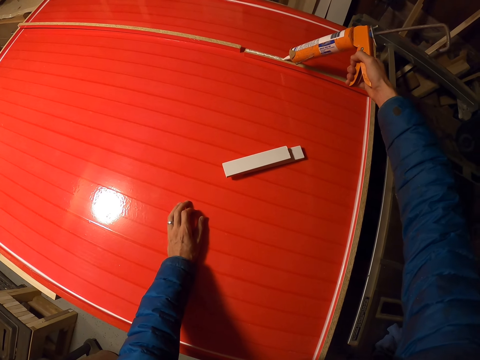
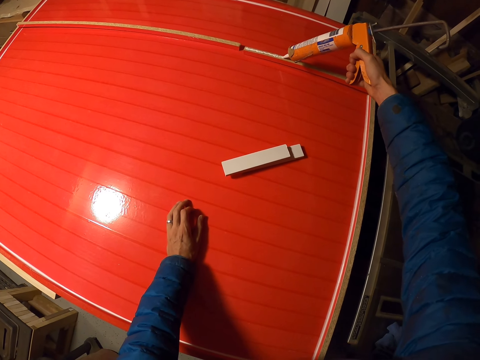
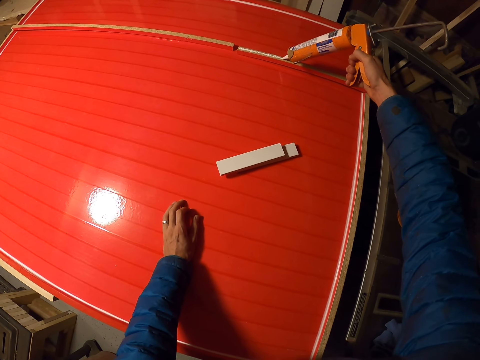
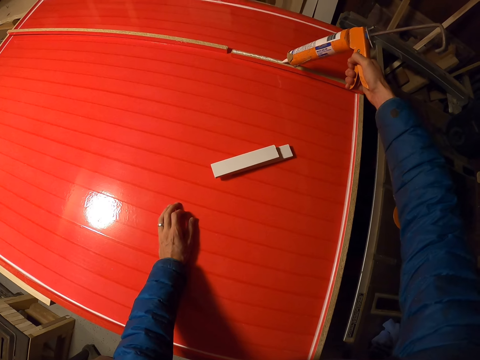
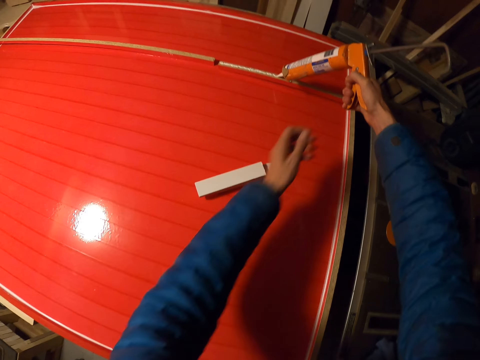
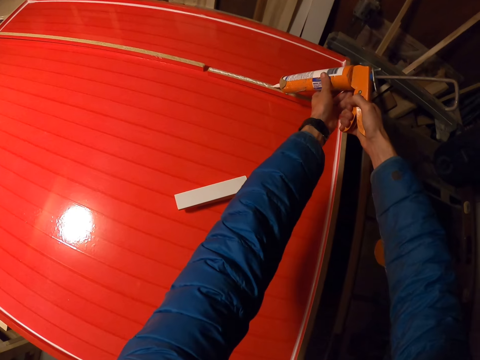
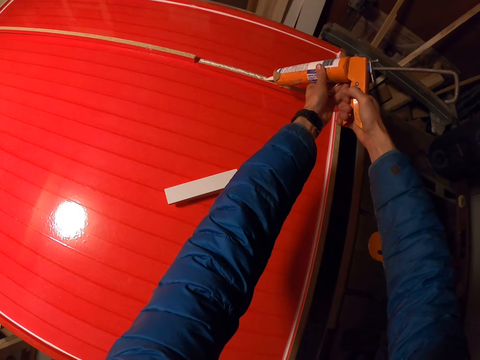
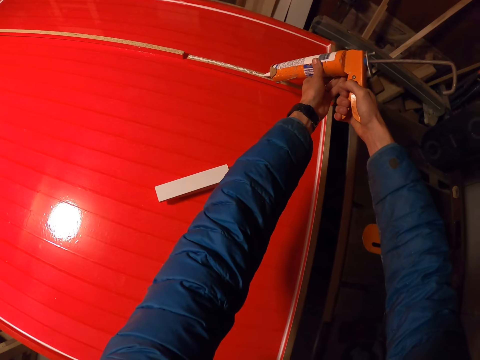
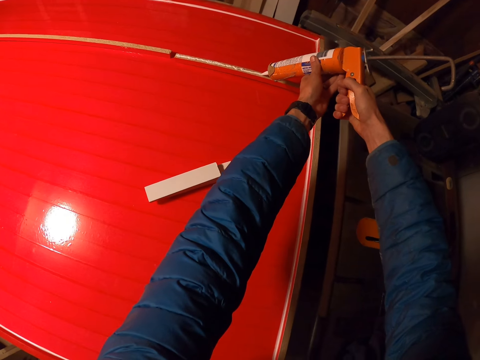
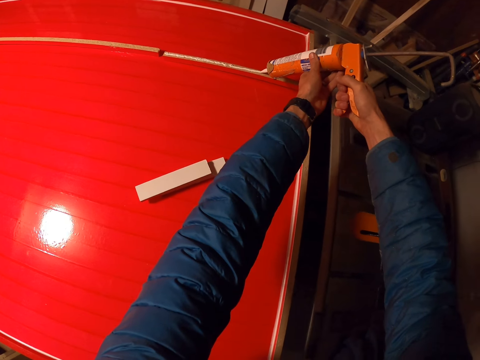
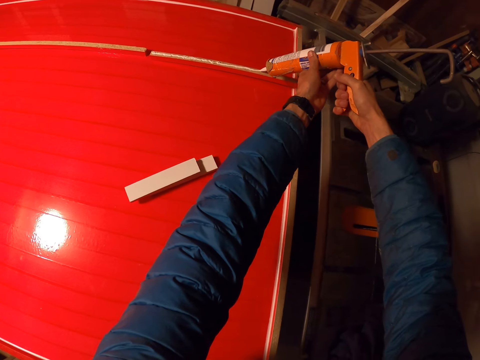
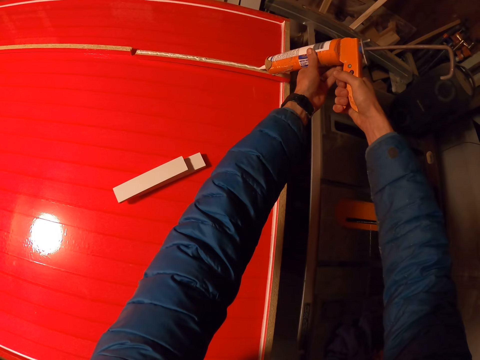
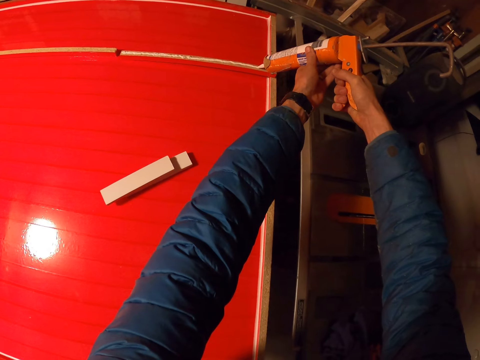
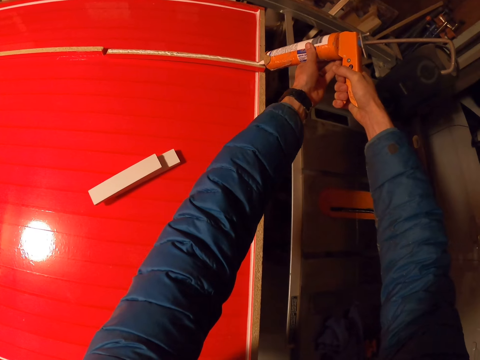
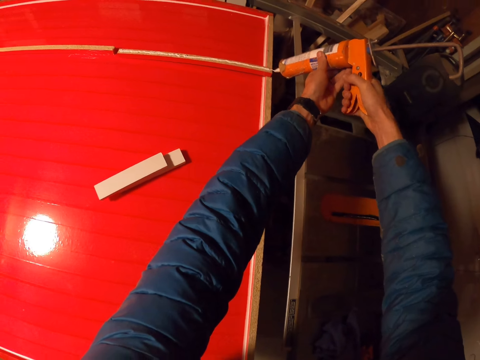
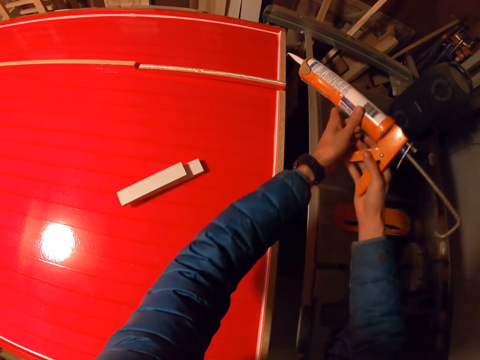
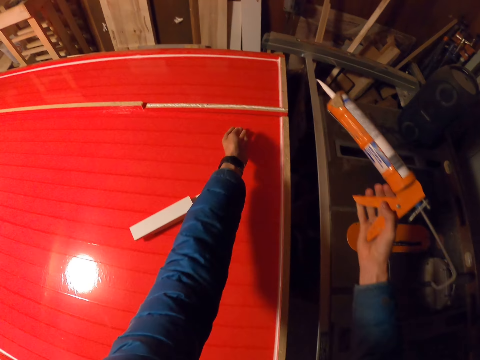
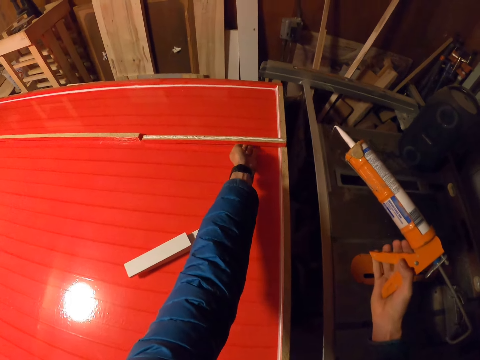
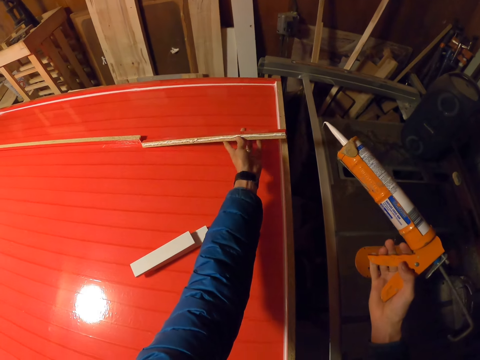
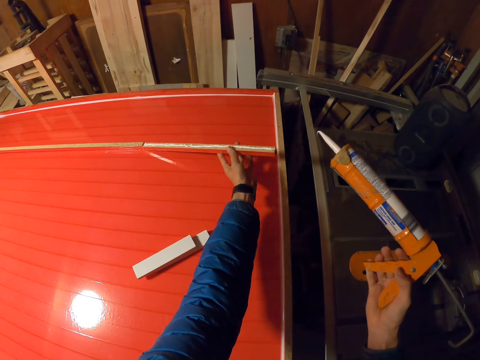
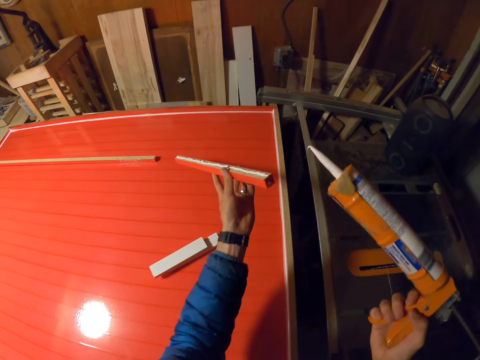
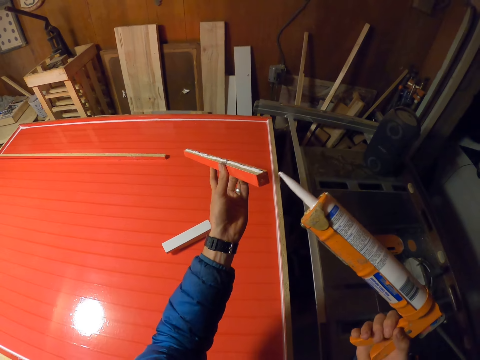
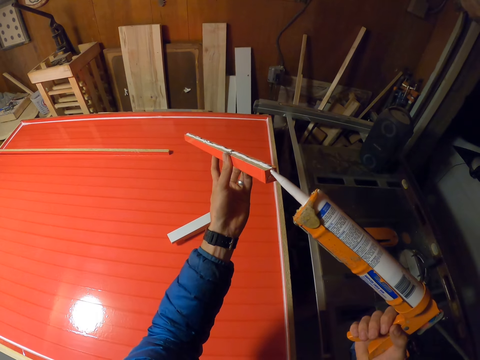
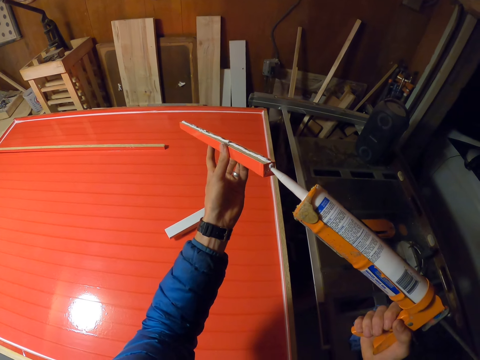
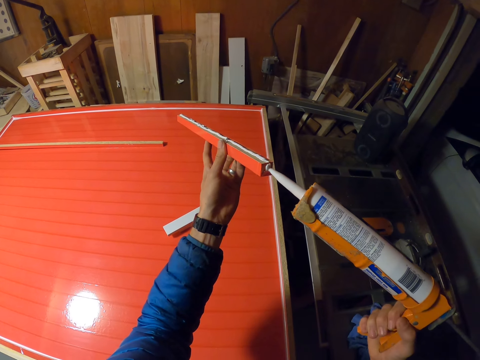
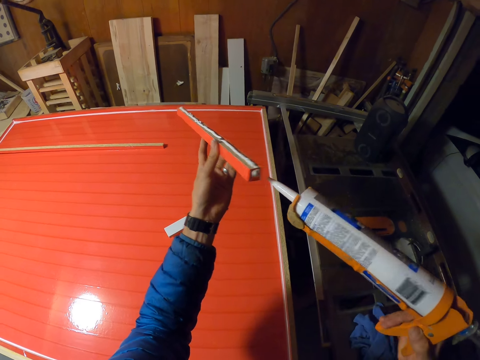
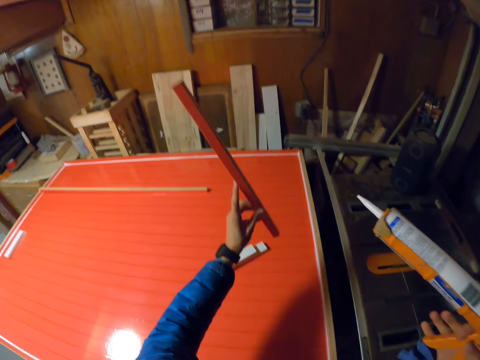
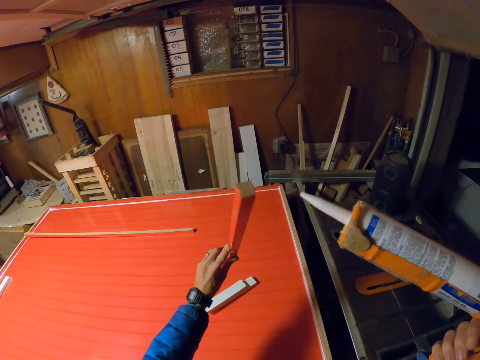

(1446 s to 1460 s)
The camera wearer holds the gun with both his hands. He applies adhesive on the piece of wood with the contact adhesive gun. He picks the piece of wood from the board with his left hand. He applies adhesive on the piece of wood with the contact adhesive gun.

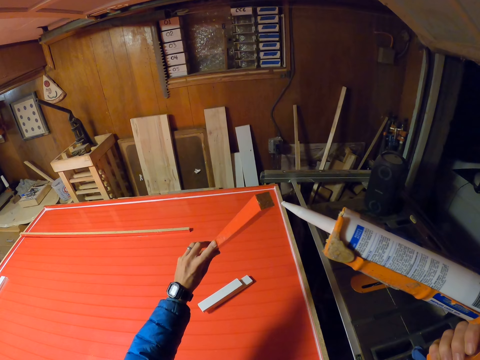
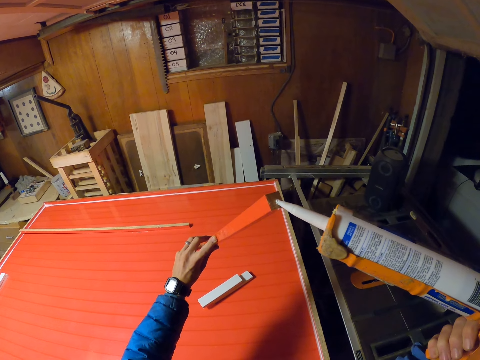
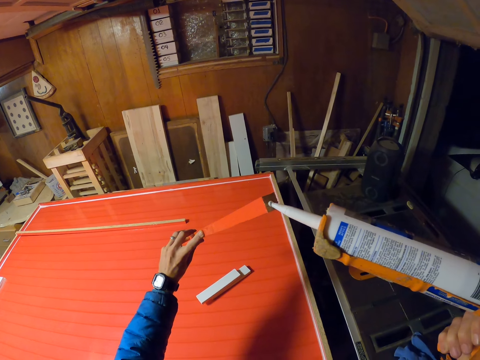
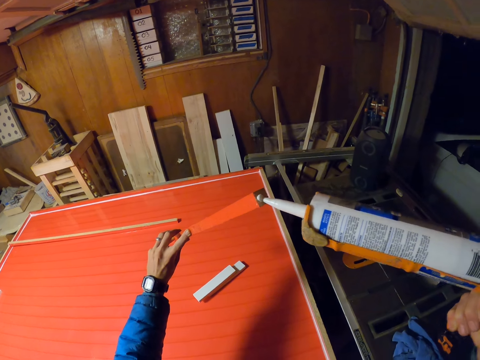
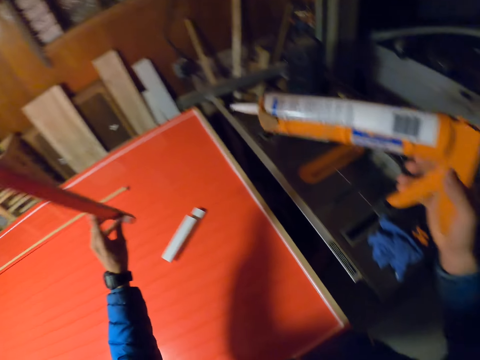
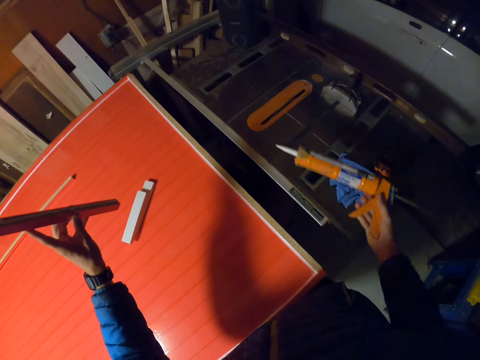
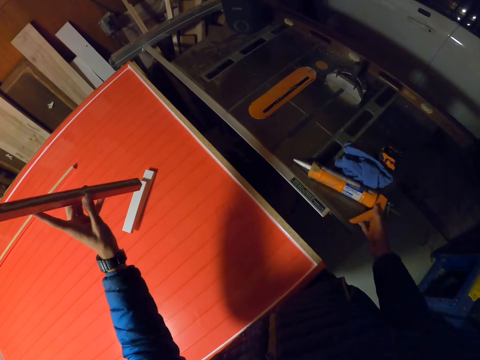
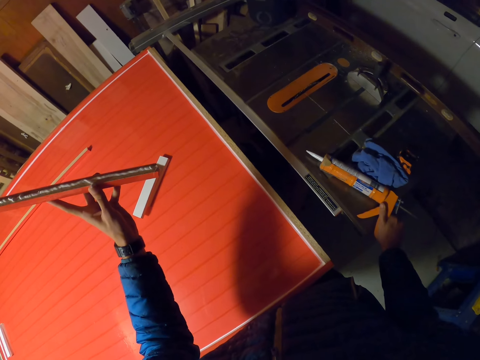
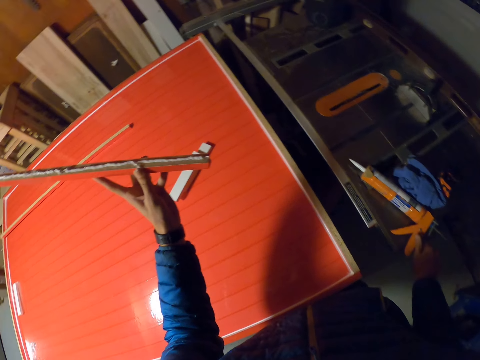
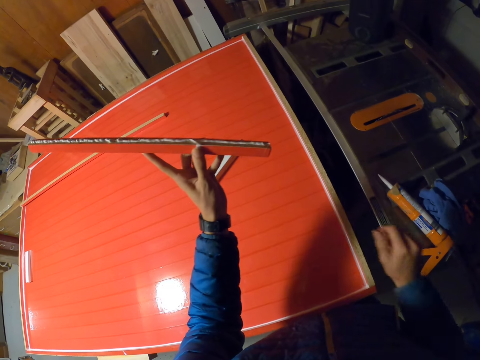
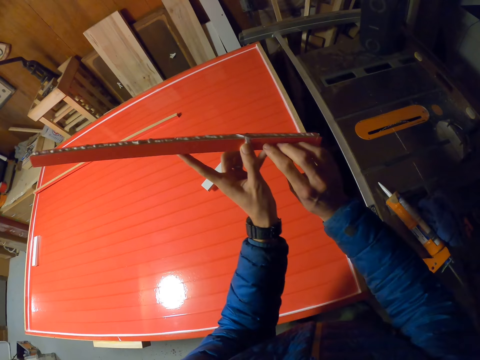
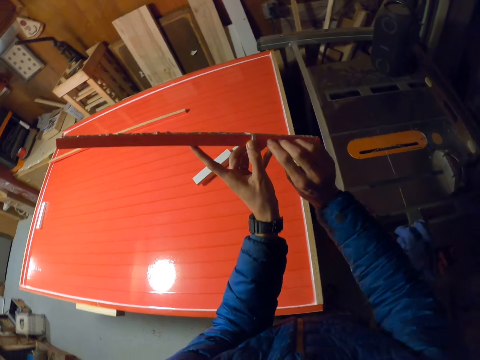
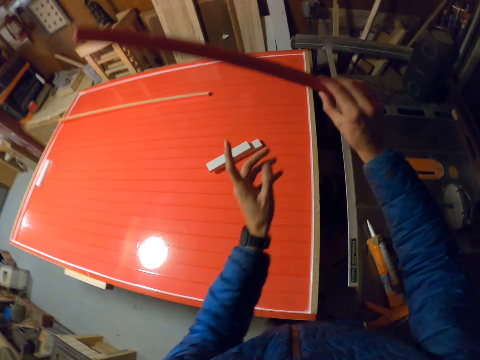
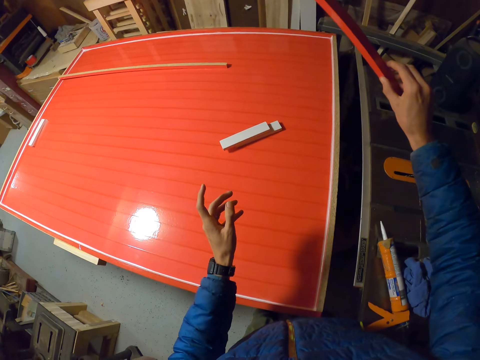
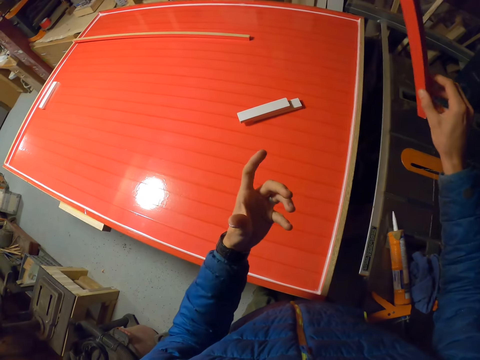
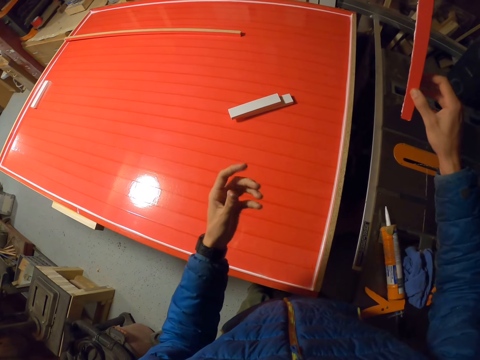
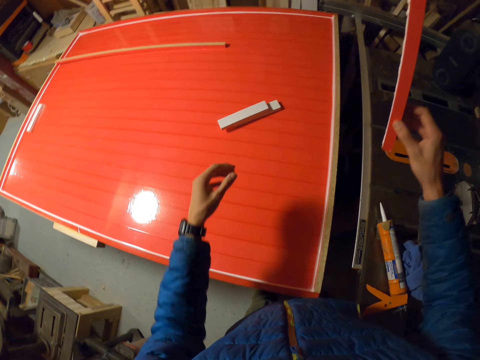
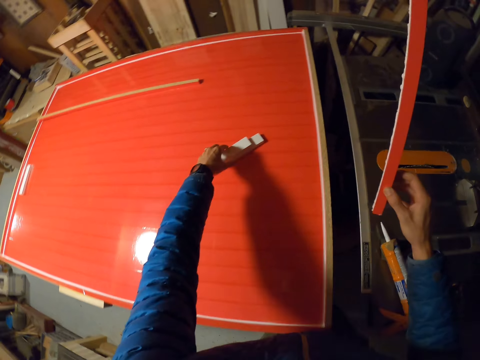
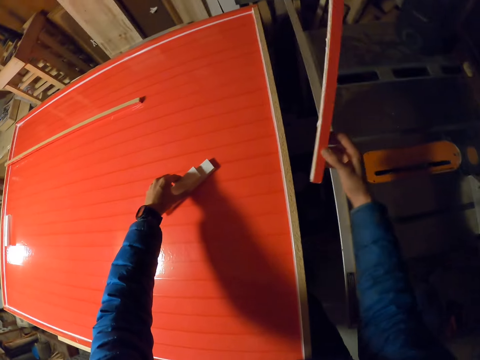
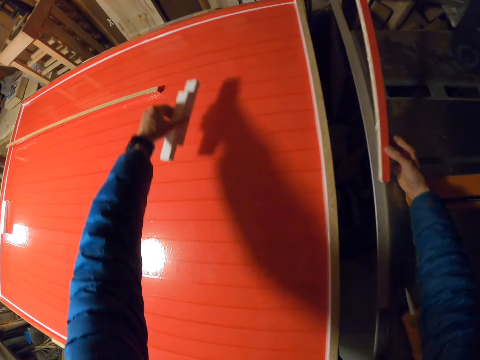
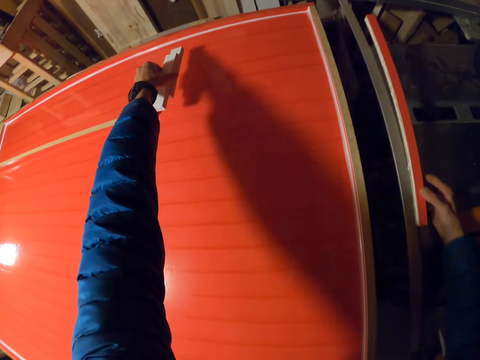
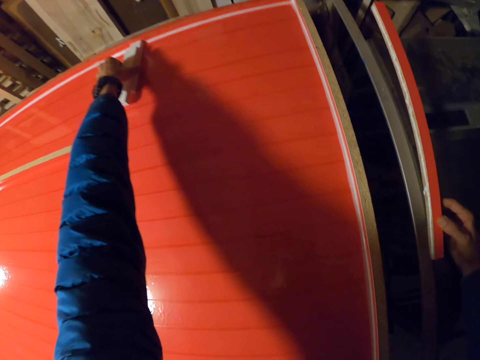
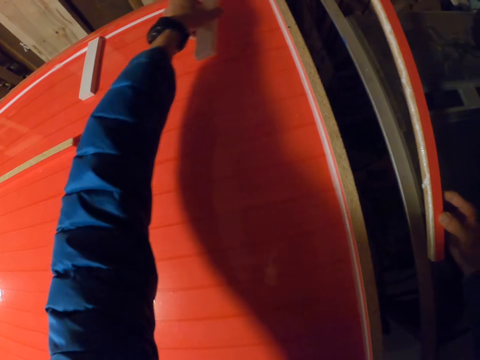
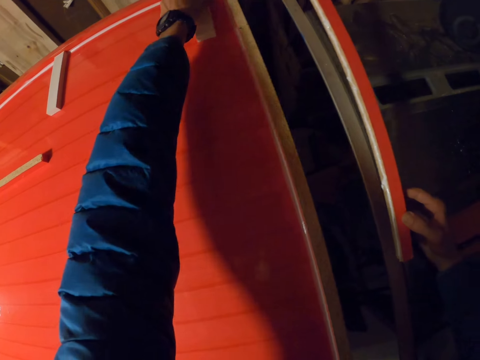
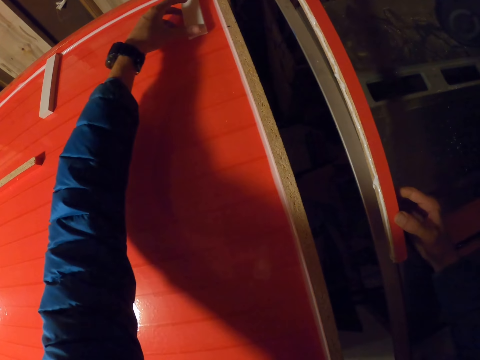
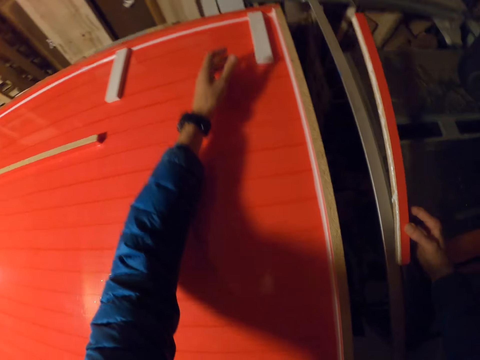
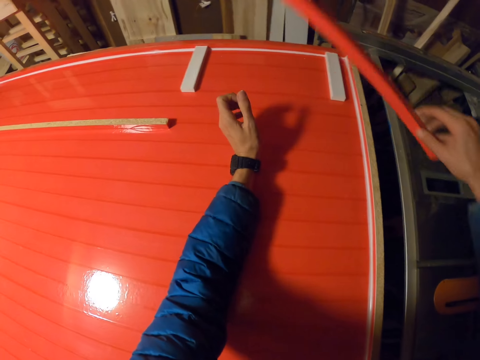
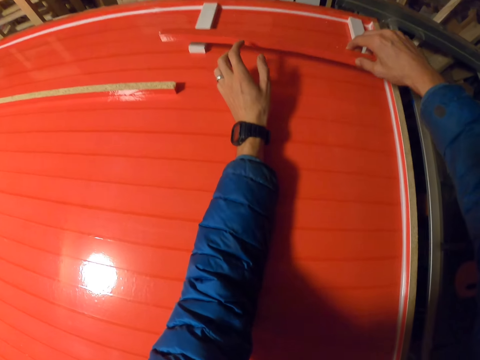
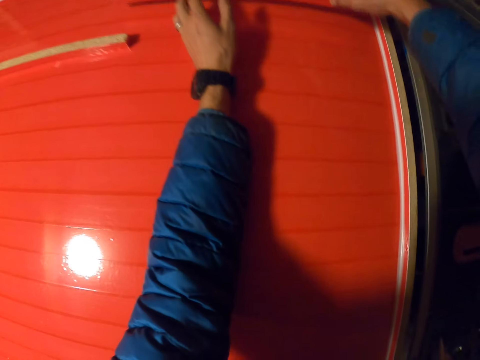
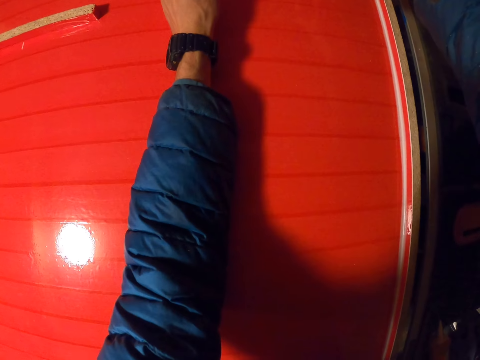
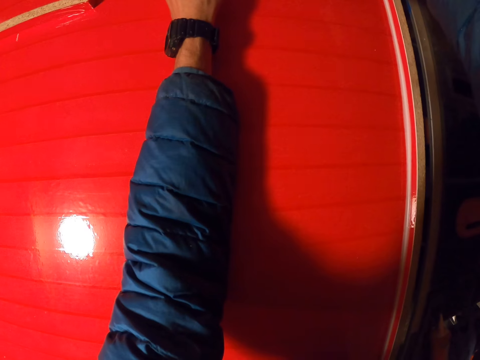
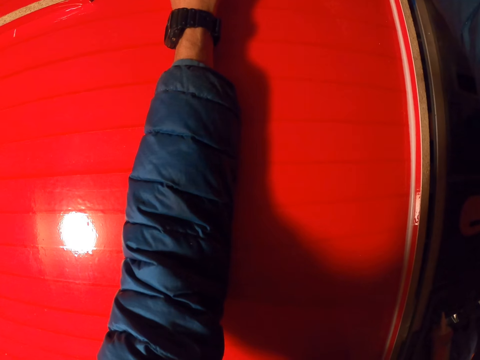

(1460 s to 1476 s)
The camera wearer applies glue on the piece of wood with the glue gun. He drops the glue gun on the table saw. He stares at the piece of wood. He places the piece of wood in his right hand. He stares at the structure. He moves the pieces of wood to the edge of the structure and picks the pieces of wood from the board with his left hand. He drops the piece of wood on the board. He drops it again. He places the piece of wood on the board. He sticks the bigger piece of wood on the smaller pieces of wood.
